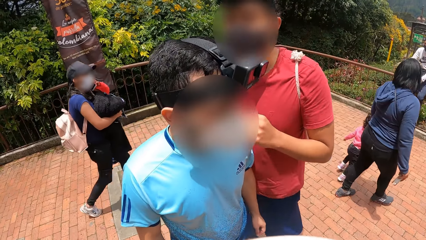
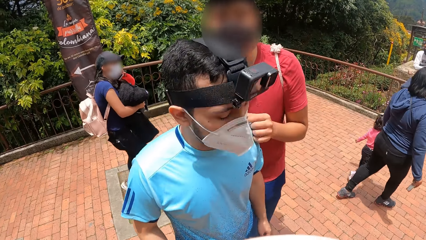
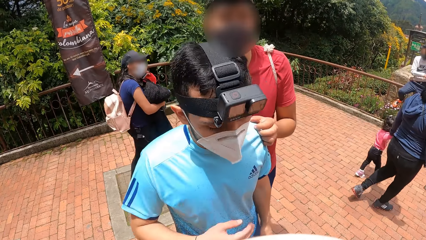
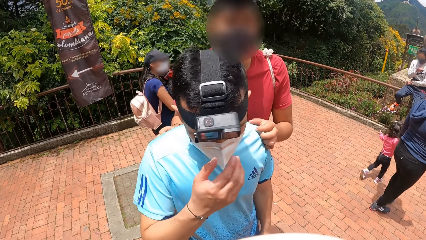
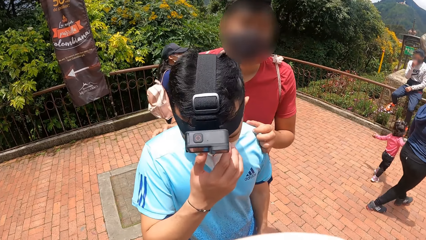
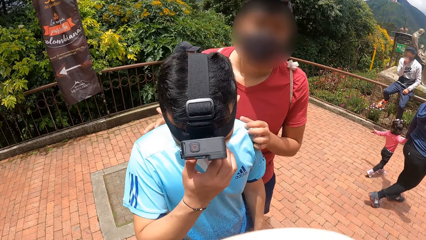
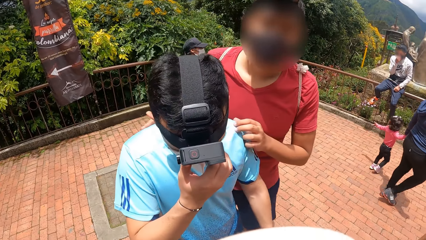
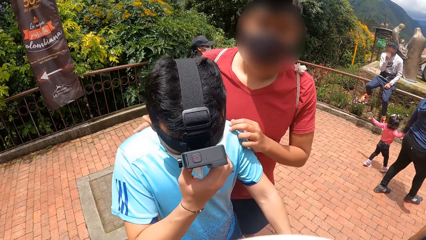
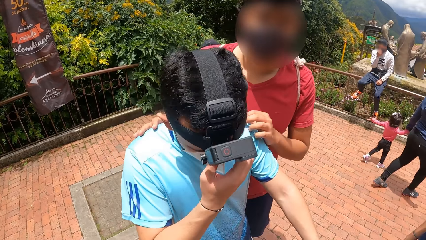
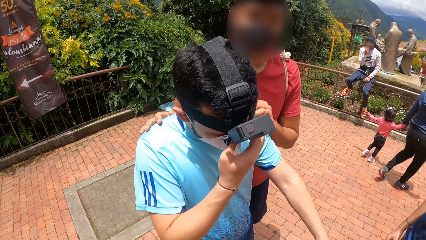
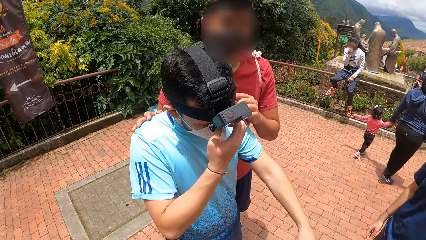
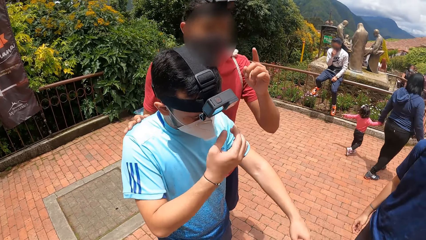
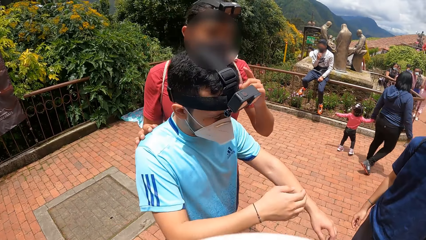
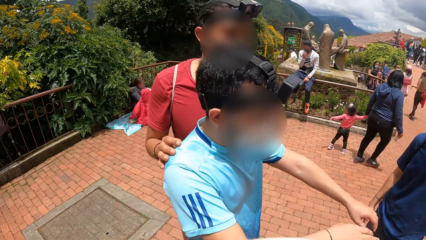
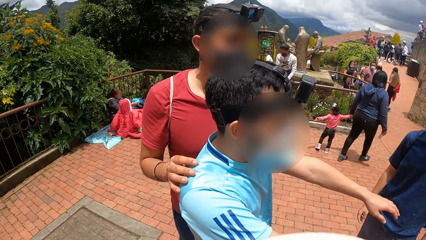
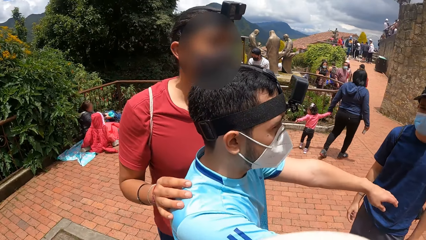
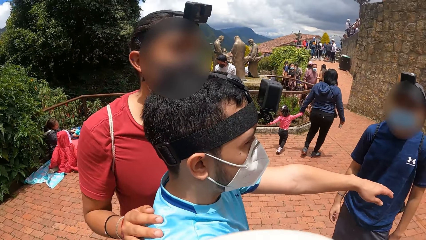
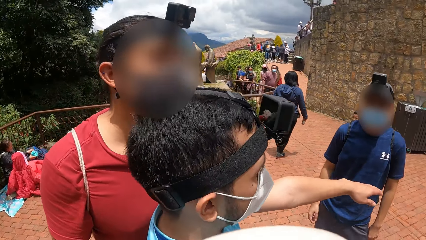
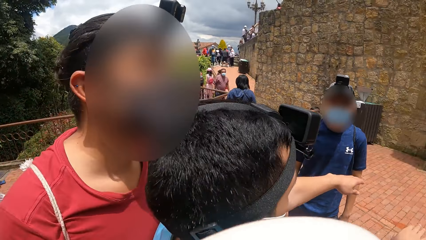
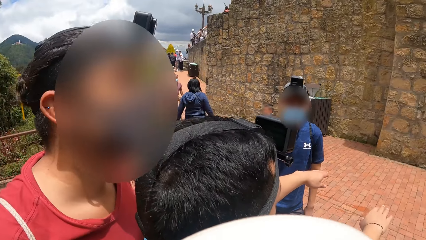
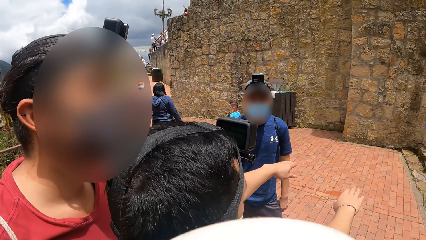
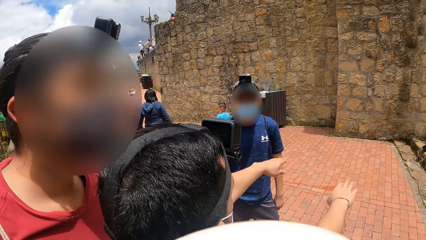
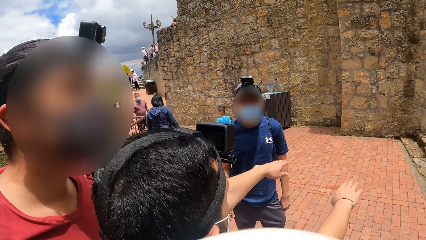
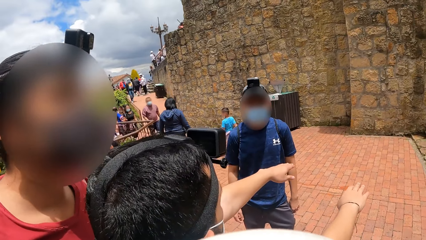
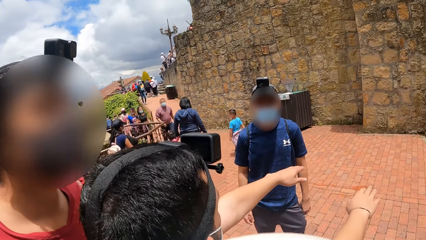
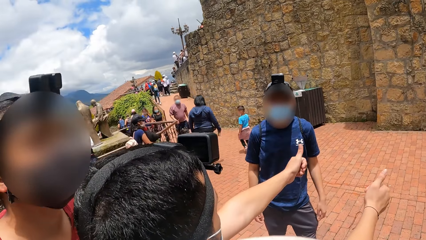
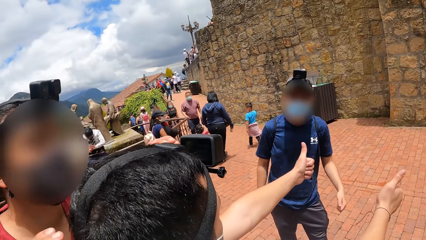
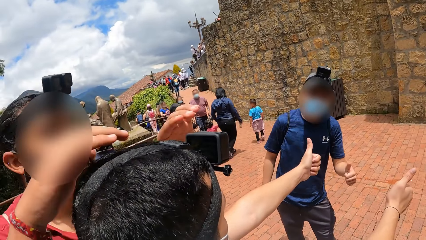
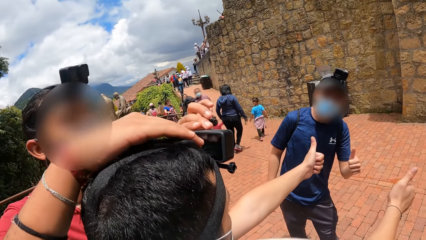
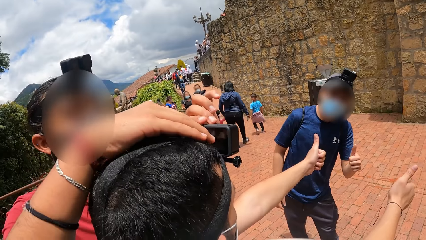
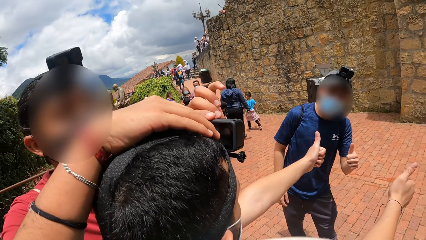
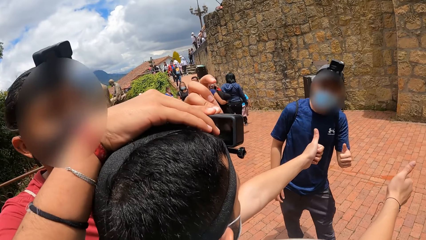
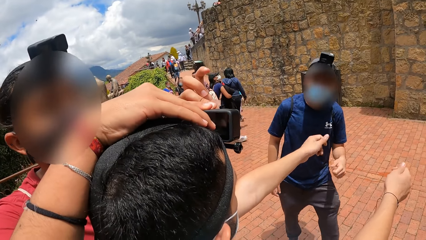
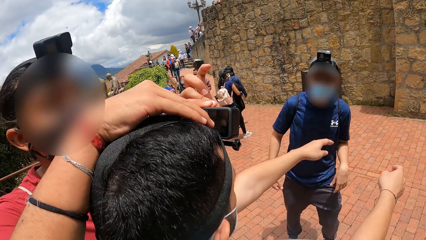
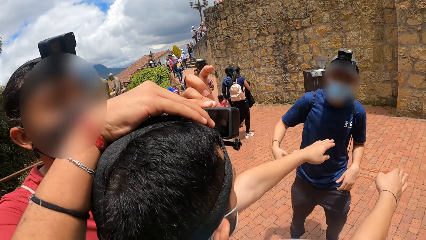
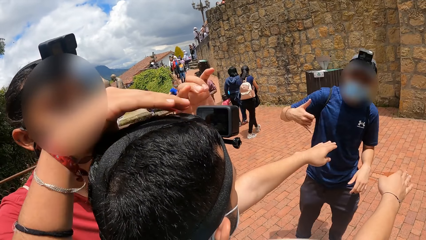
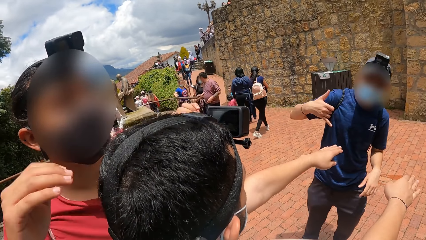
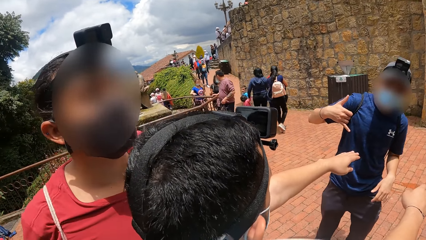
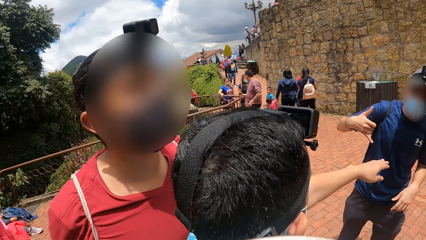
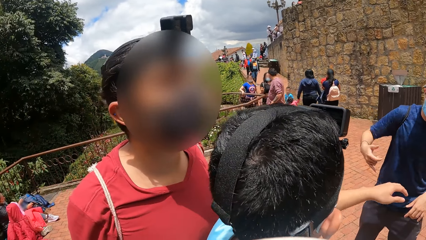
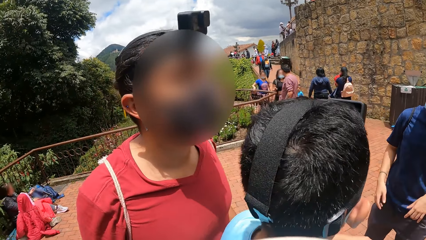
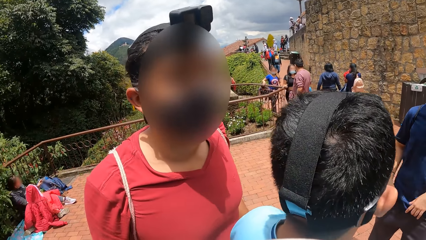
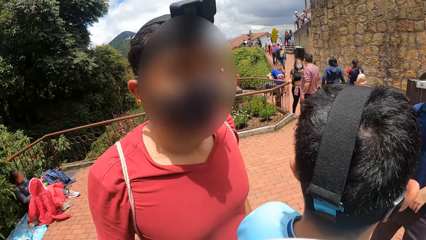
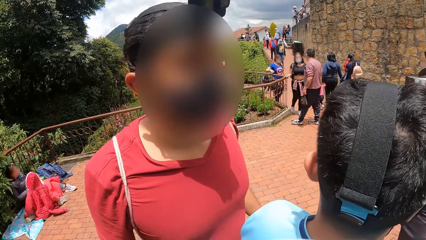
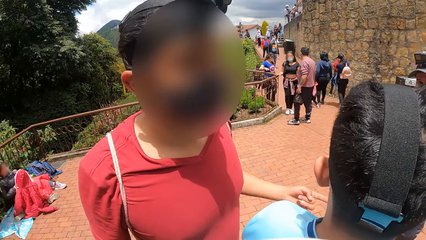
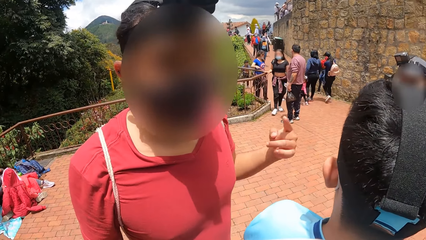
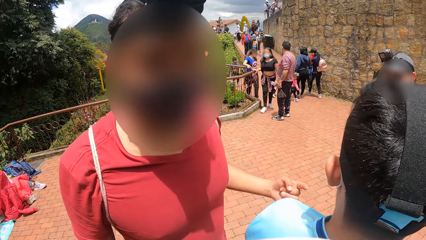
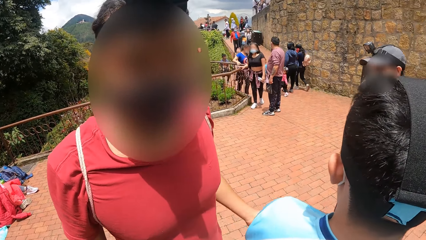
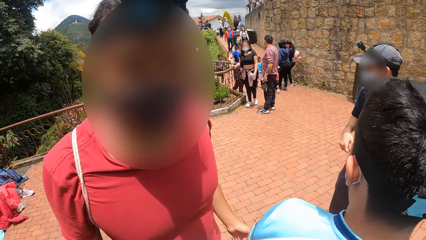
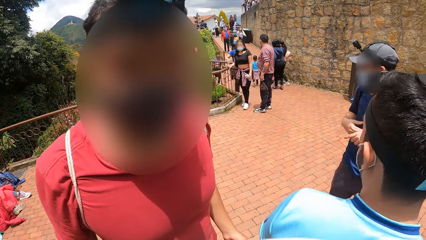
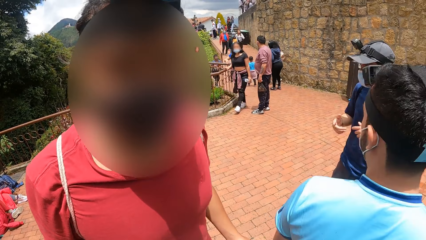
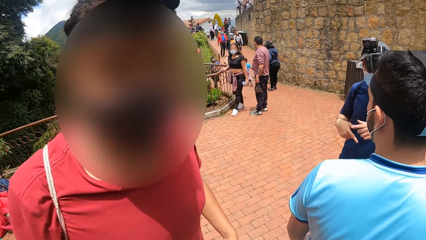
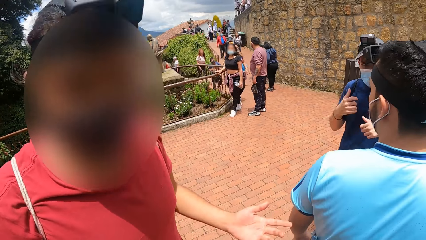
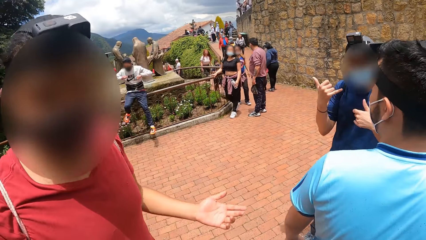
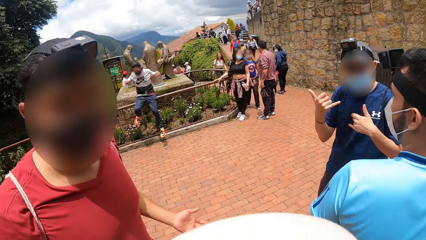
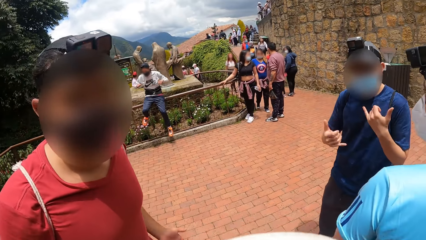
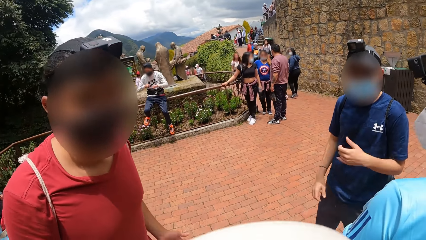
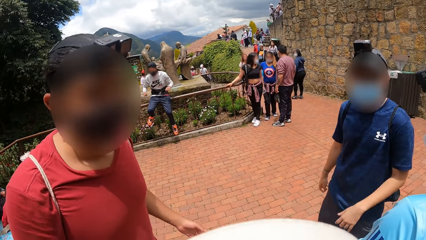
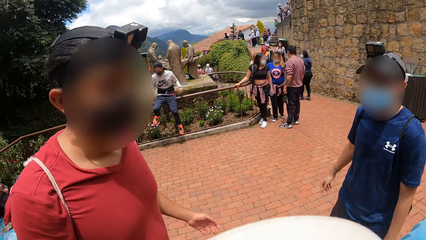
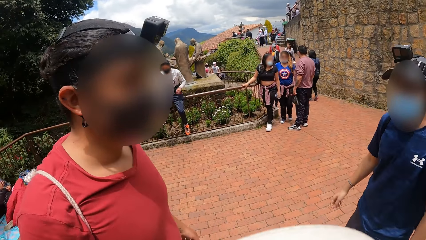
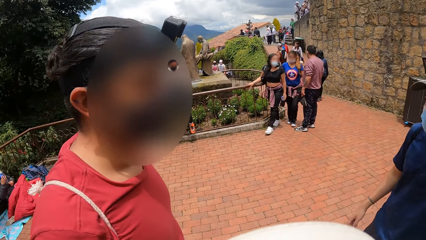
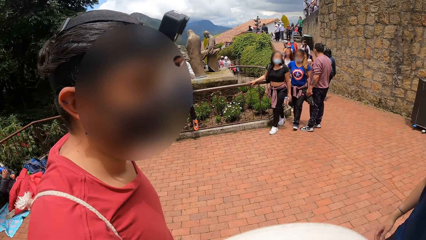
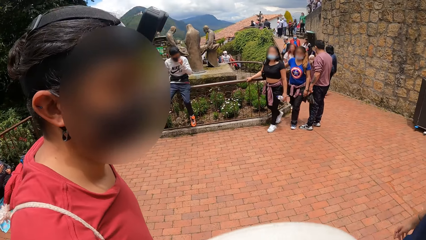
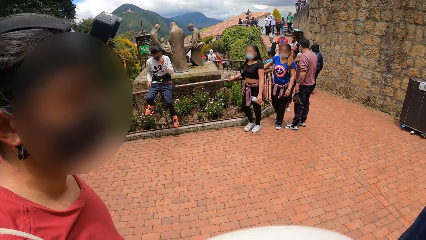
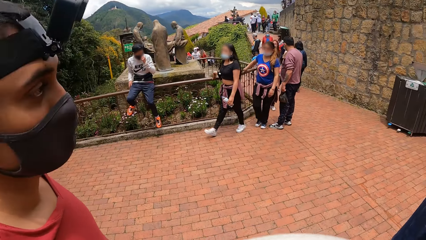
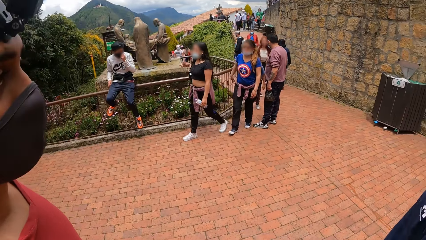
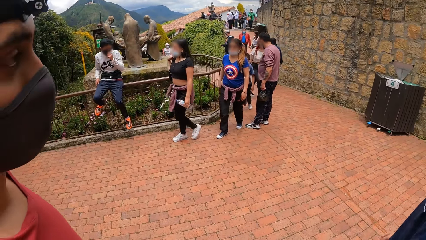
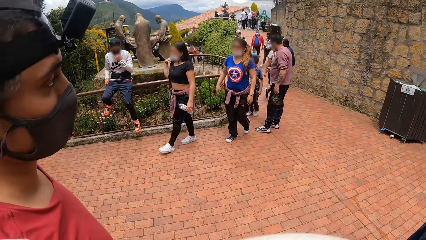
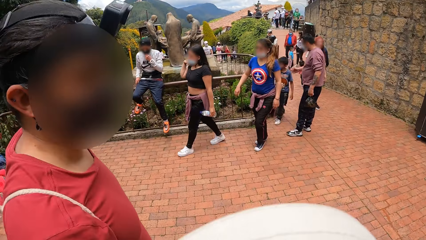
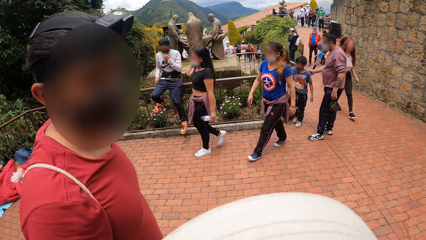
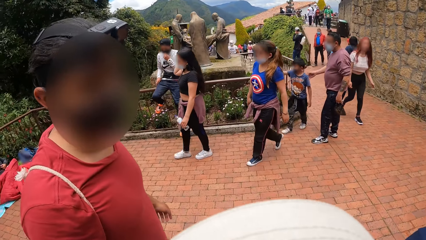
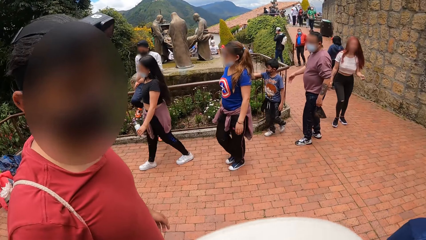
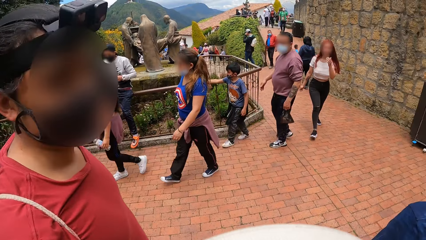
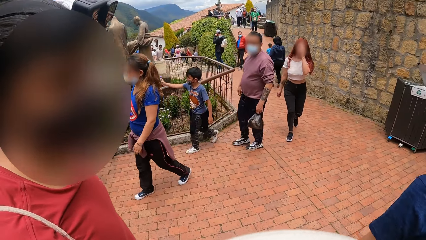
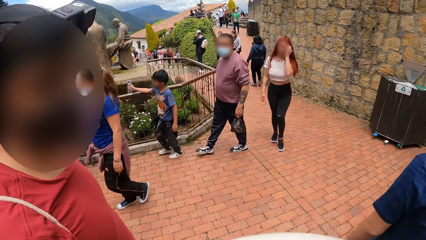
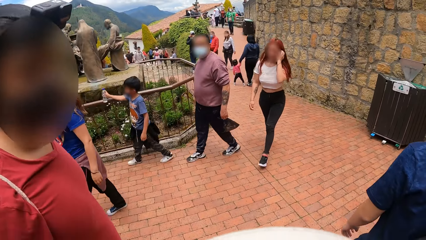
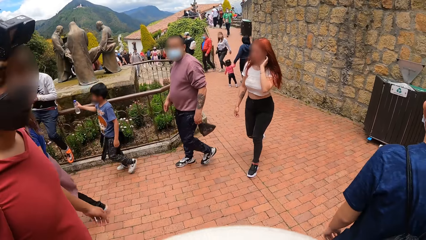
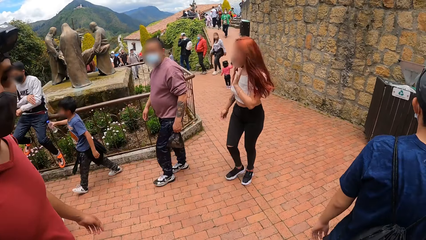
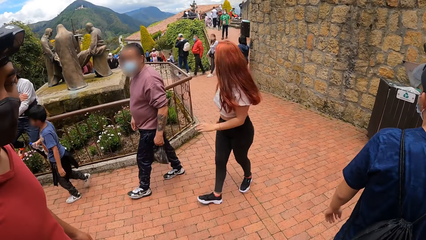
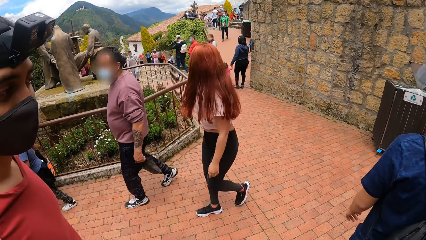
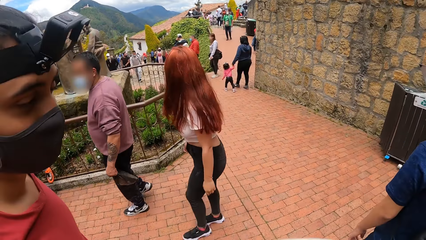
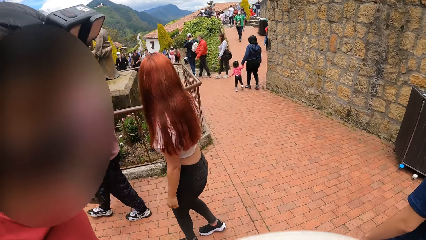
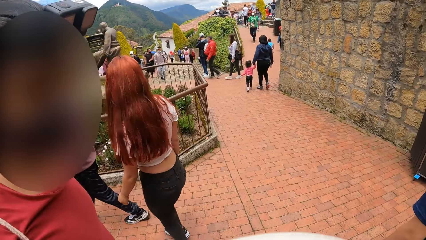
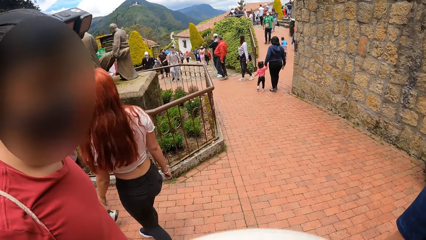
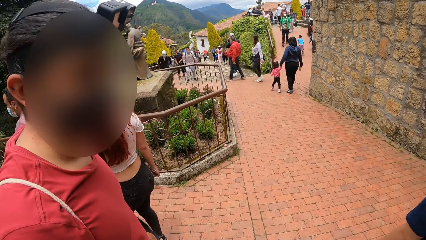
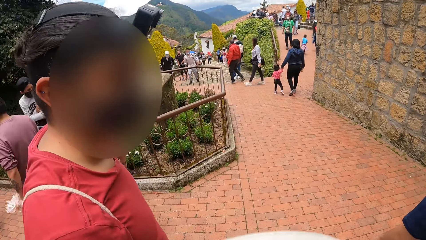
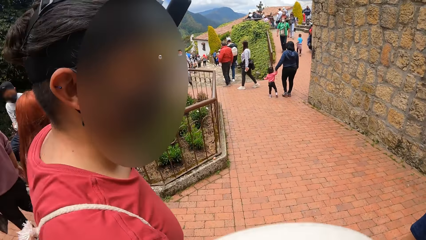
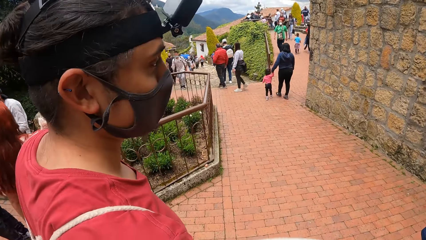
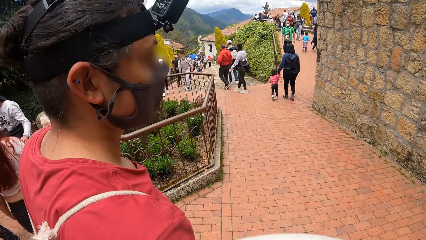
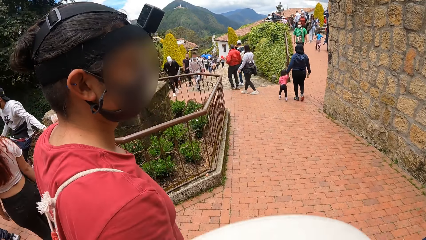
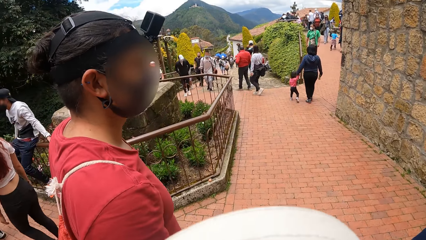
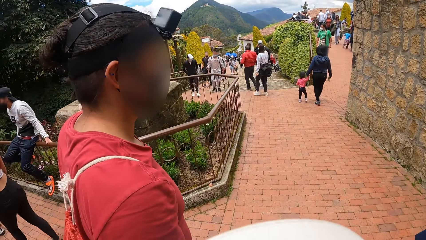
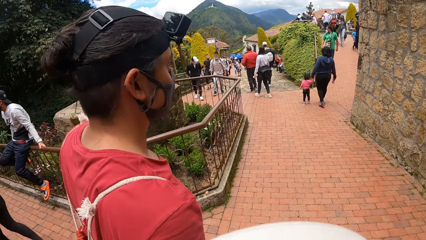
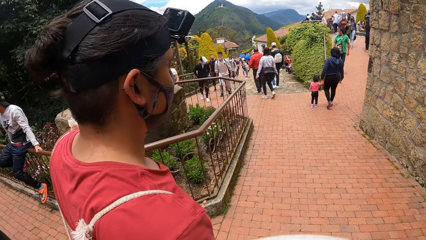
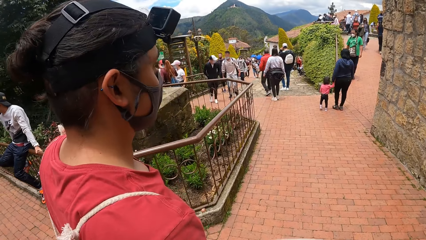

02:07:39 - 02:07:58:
A man moves to the back of another man. The second man cleans his eyes with his right hand, stretches his left arm, touches the face and stretches his right arm. A third man interacts with the second man. The second man gestures thumbs up with both hands. The third man gestures thumbs up with his left hand. The first man sets the camera on the second man's head. The third man shows the hand to the camera and gestures thumbs up with his right hand. The first man moves the hand from the second man's head. The first man interacts with the camera wearer. The camera wearer interacts with the first man. The first man gesticulates with his left hand. The third man gesticulates with his hands. The first man talks to the second man. The third man interacts with the second man. The third man talks to the camera wearer. The second man moves the hand. The first man stretches both hands. A person holds the bottle of water. Another person moves the hand to the first person. A third person moves the hair with the hand. A fourth person moves the hand to the head.
